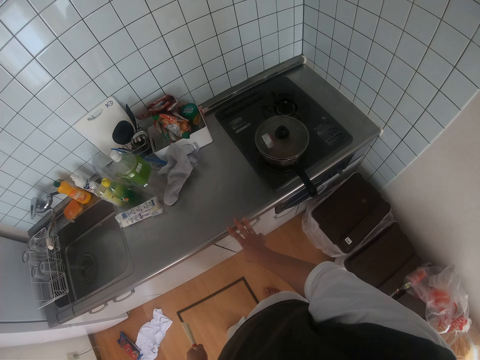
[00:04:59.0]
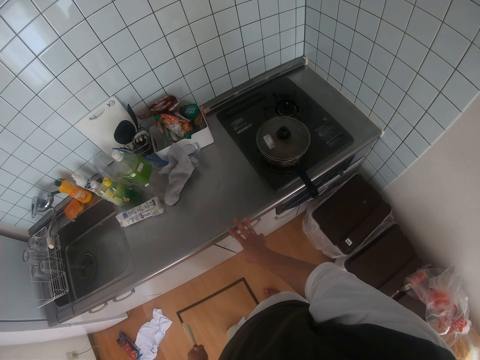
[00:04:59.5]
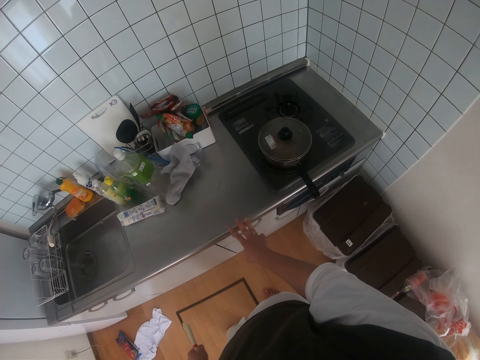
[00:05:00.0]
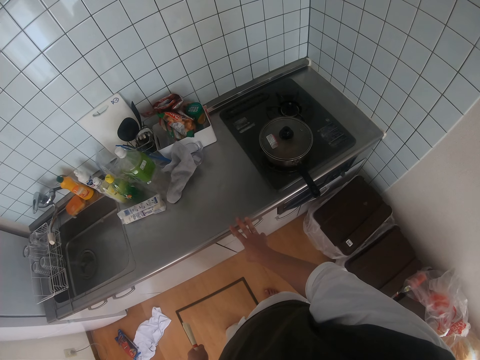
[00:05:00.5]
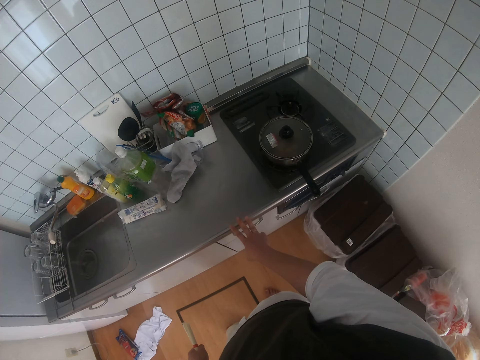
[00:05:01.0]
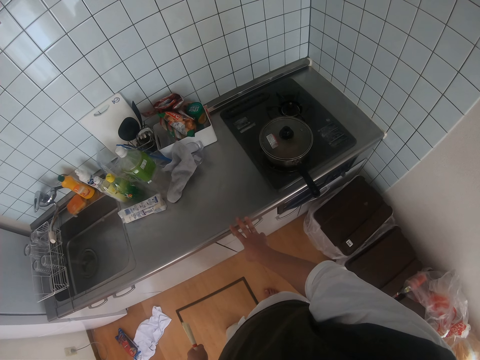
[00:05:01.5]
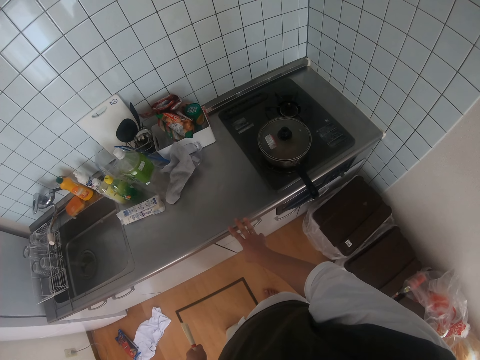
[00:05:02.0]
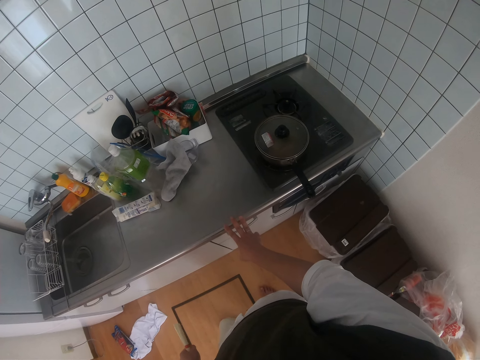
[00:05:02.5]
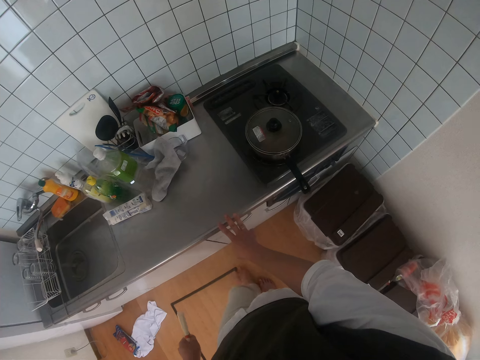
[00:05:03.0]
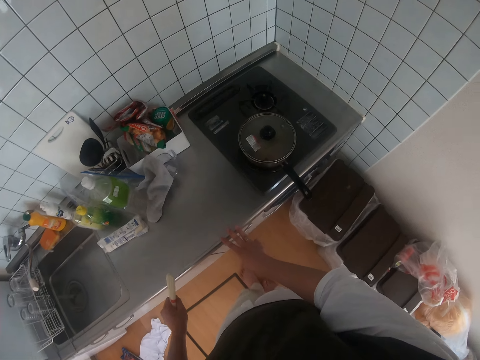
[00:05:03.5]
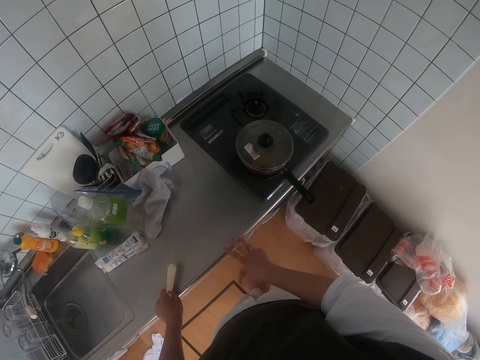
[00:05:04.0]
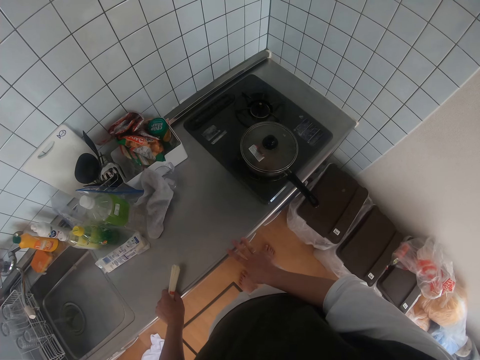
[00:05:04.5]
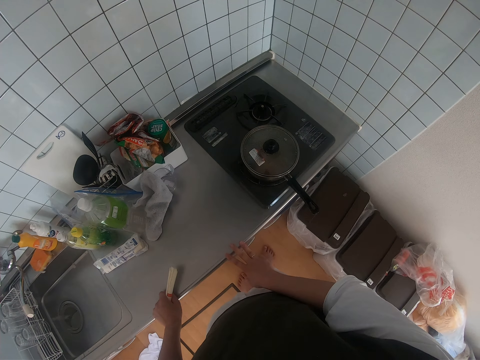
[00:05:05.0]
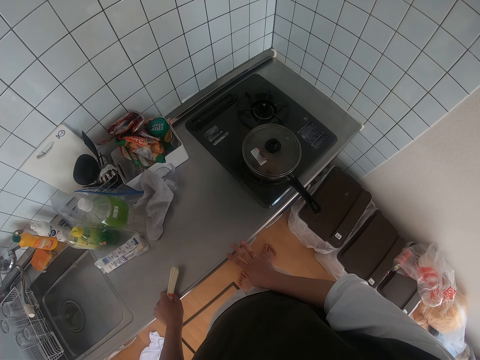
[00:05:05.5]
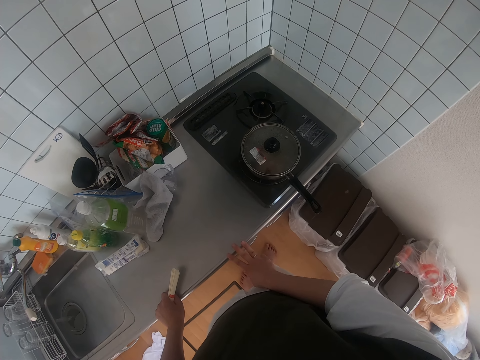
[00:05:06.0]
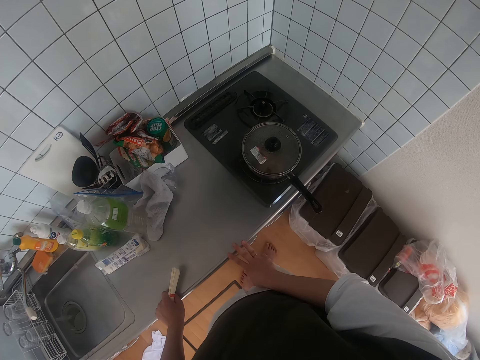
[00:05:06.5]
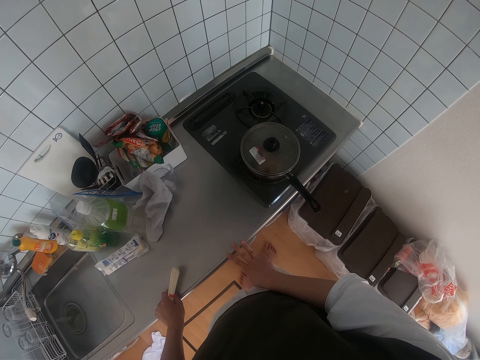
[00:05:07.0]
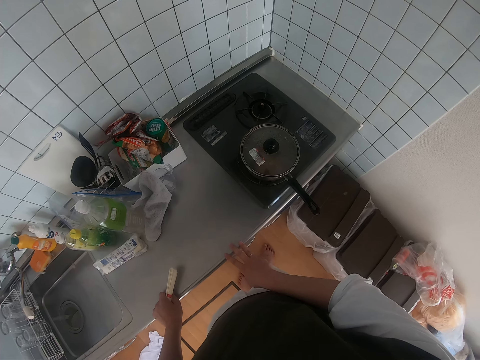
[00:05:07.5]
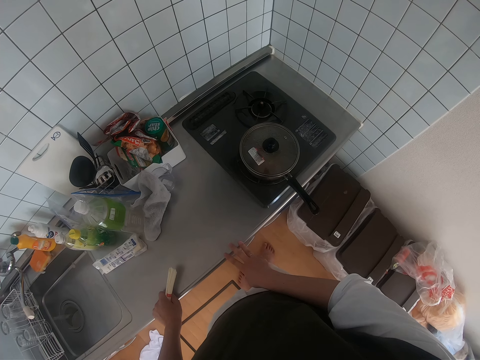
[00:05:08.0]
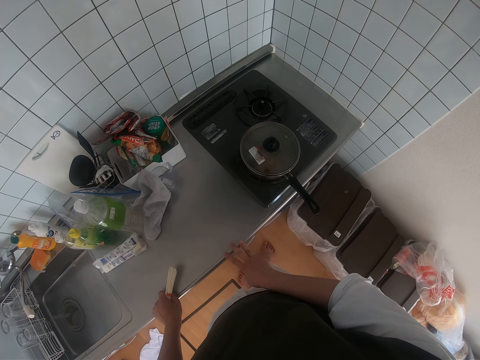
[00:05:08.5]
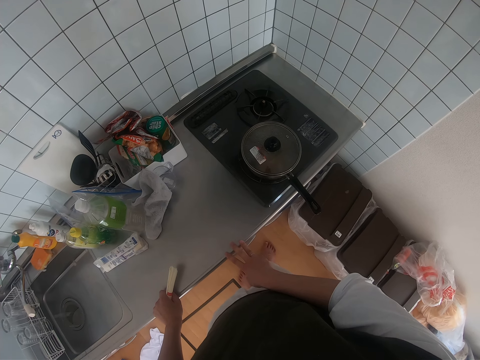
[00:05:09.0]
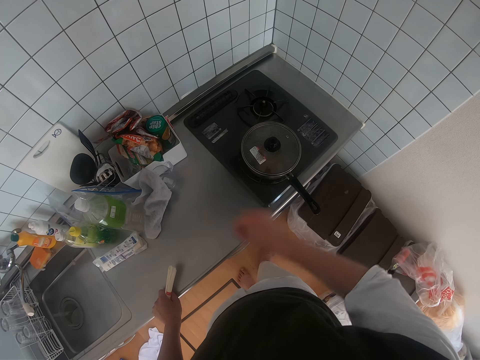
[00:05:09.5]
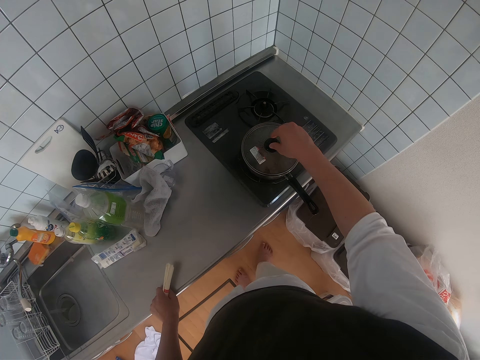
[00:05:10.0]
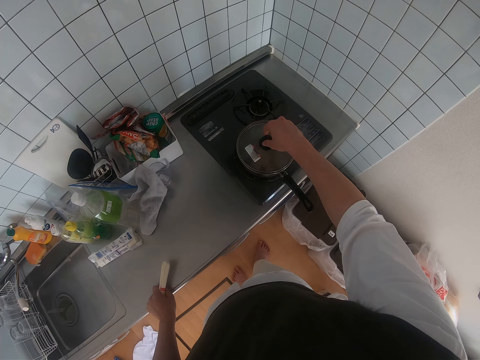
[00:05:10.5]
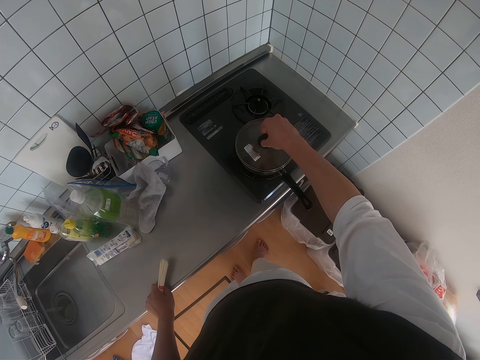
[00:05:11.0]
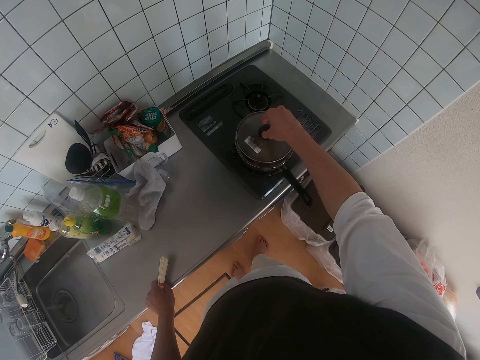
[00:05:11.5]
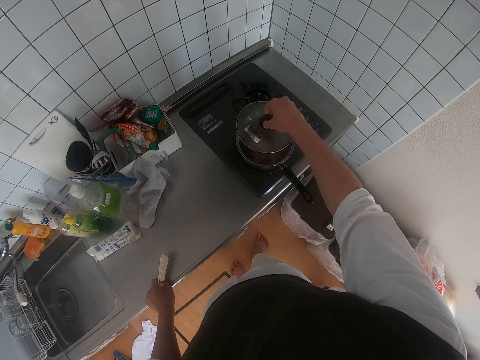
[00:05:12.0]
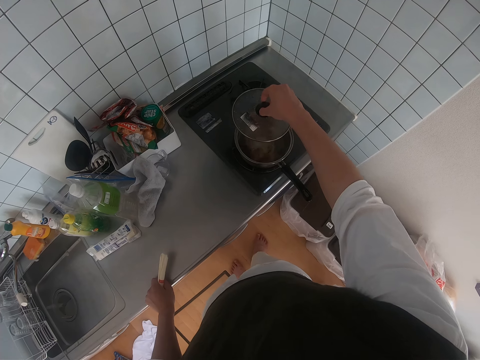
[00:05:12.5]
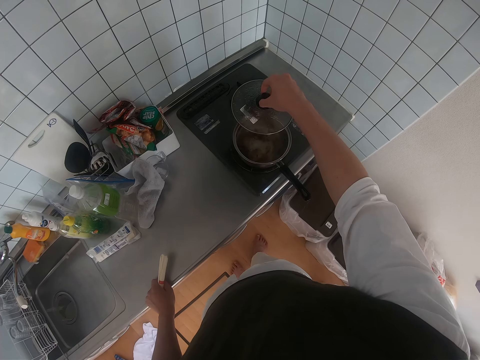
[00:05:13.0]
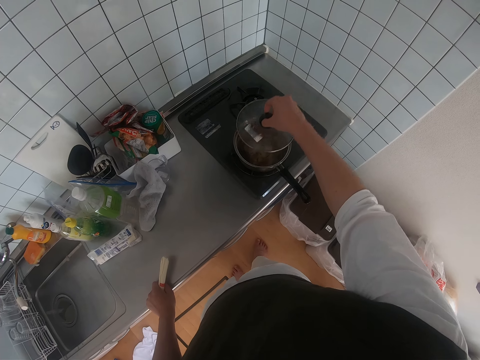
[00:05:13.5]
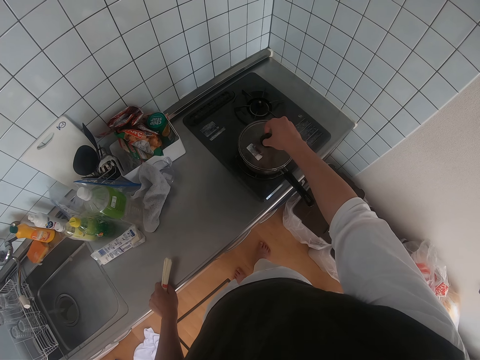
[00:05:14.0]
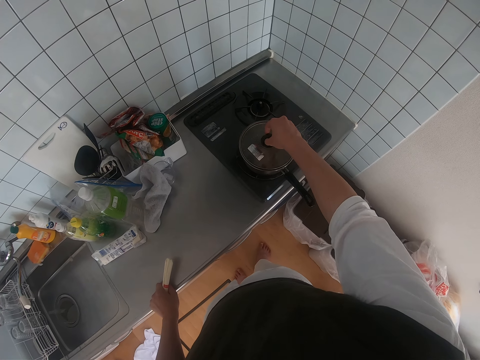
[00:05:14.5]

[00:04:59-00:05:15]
The camera wearer places his left hand on the sink table. He stares at the cooking pot. He opens the pot on a gas stove. He closes the pot on the gas stove.

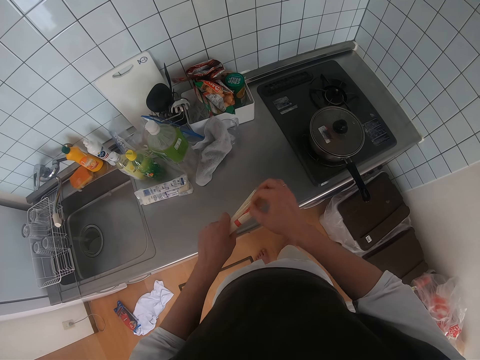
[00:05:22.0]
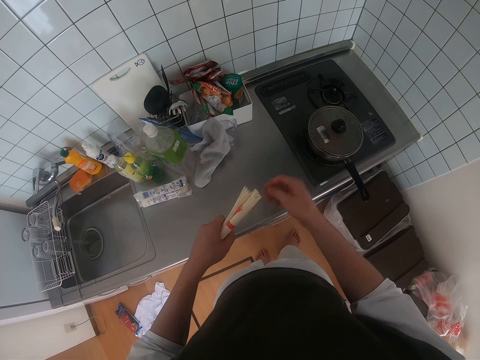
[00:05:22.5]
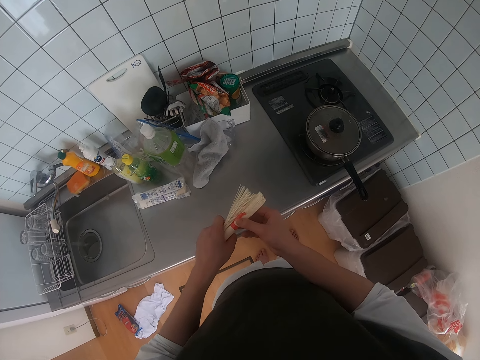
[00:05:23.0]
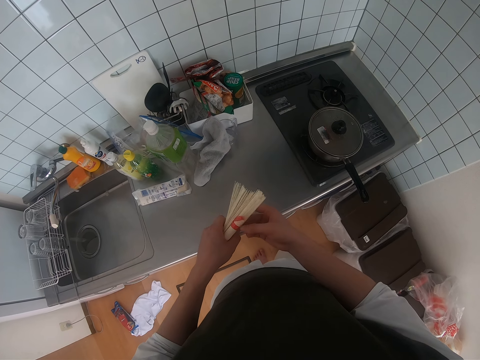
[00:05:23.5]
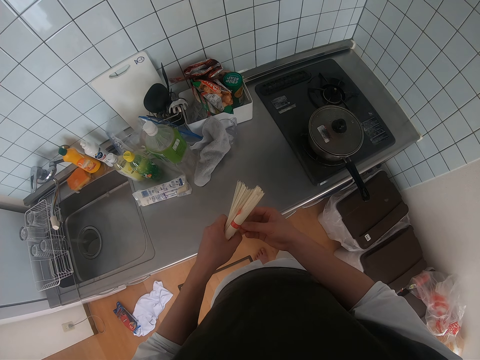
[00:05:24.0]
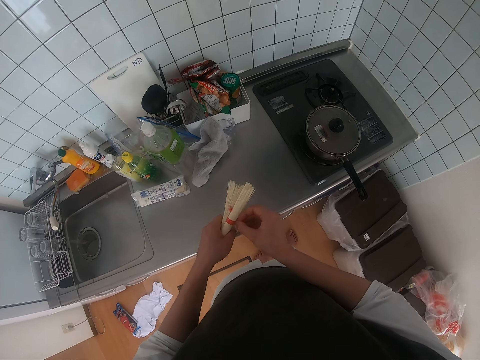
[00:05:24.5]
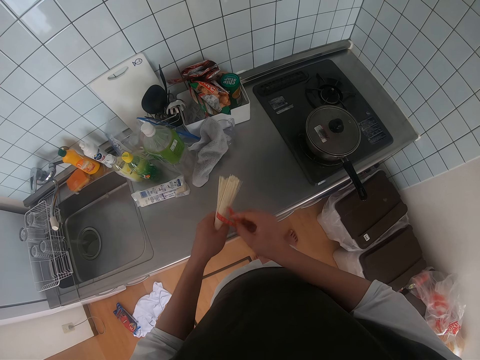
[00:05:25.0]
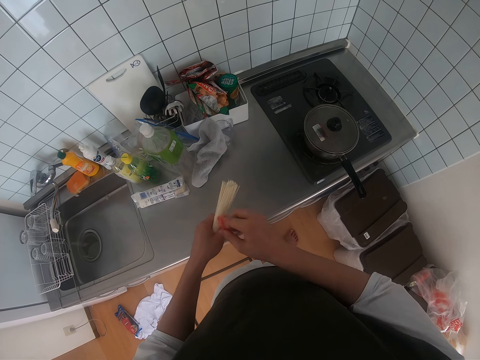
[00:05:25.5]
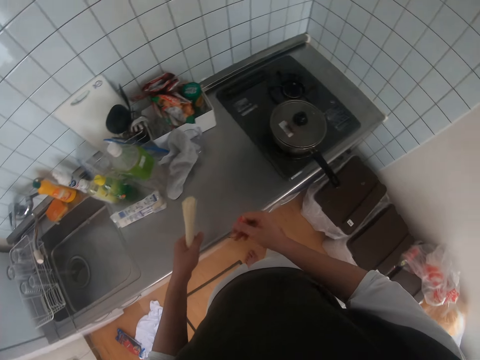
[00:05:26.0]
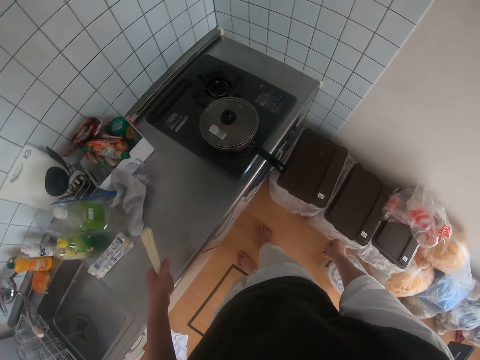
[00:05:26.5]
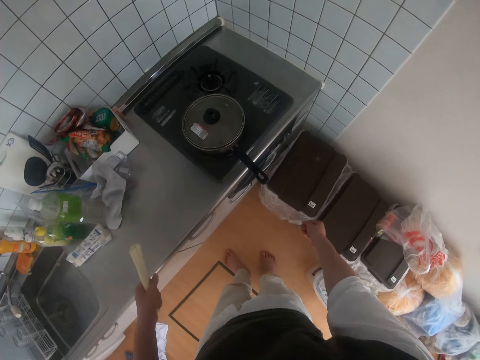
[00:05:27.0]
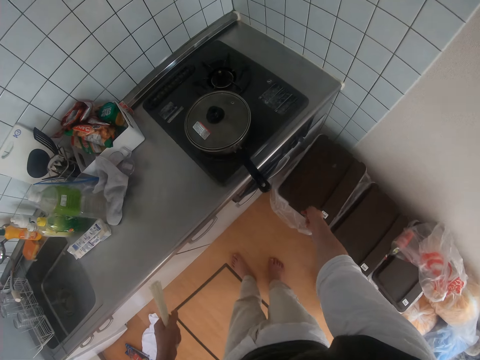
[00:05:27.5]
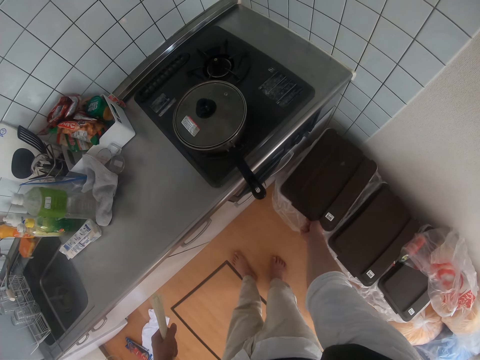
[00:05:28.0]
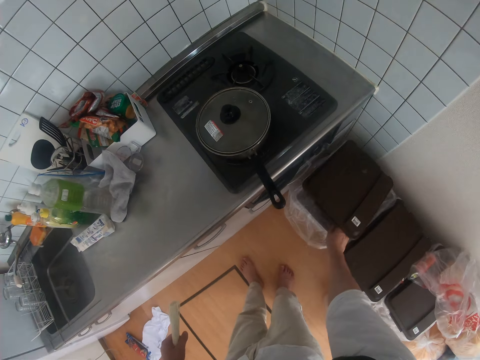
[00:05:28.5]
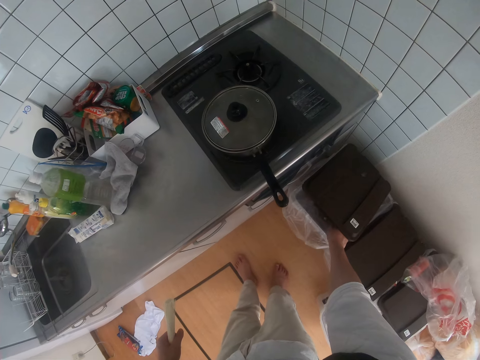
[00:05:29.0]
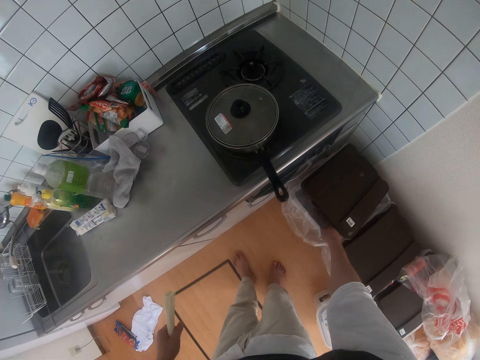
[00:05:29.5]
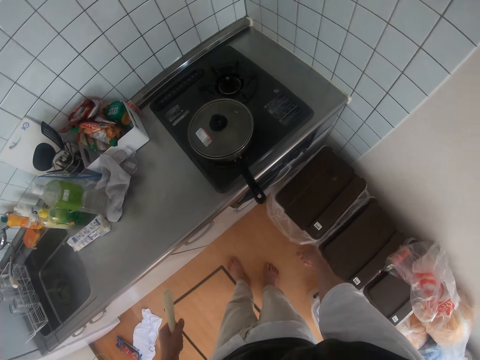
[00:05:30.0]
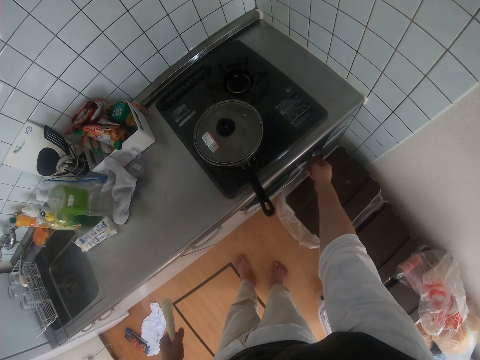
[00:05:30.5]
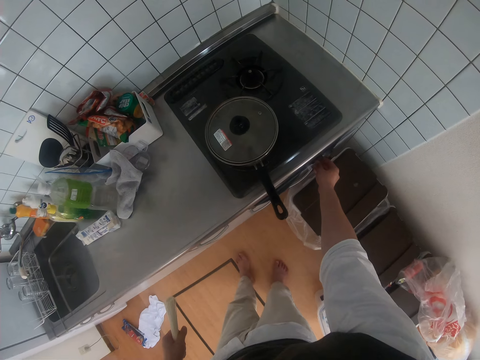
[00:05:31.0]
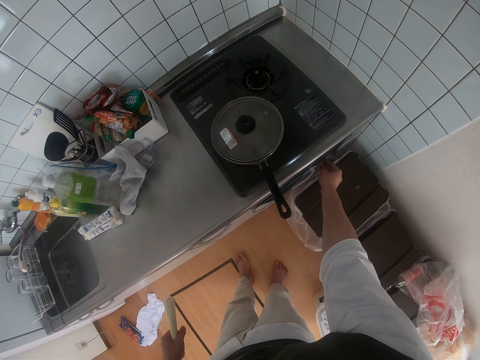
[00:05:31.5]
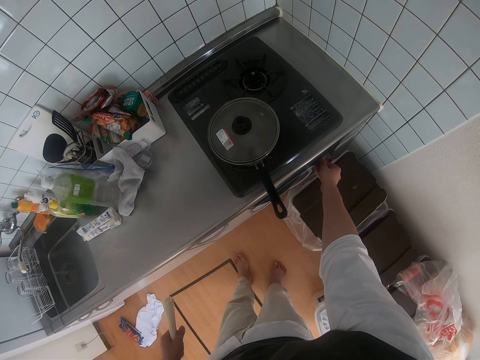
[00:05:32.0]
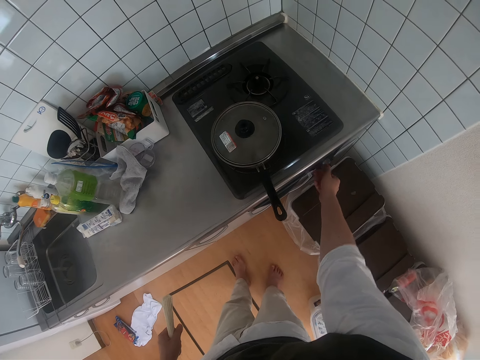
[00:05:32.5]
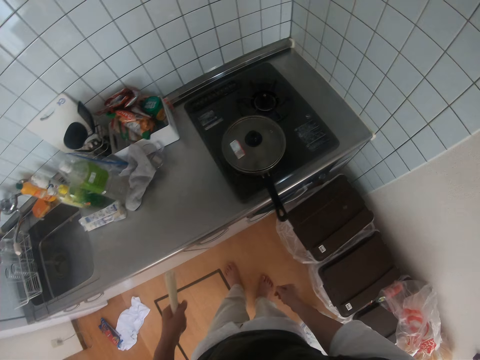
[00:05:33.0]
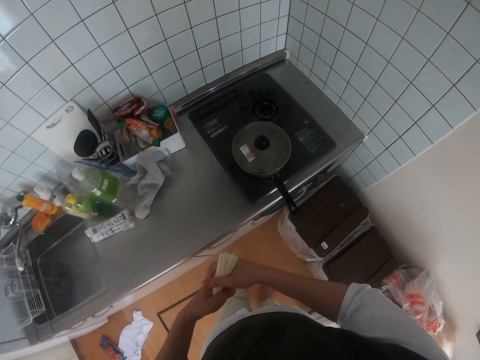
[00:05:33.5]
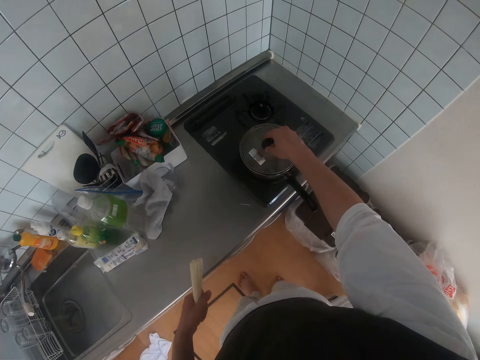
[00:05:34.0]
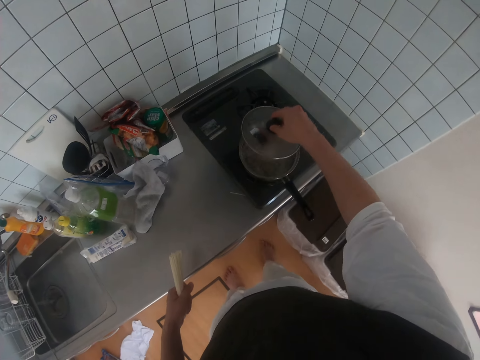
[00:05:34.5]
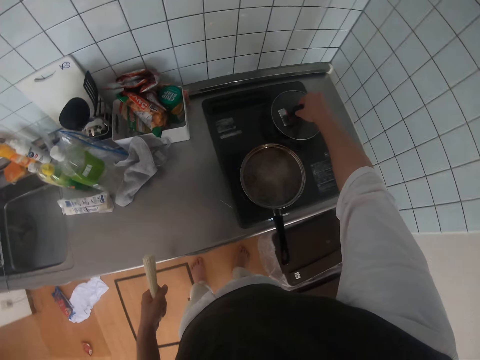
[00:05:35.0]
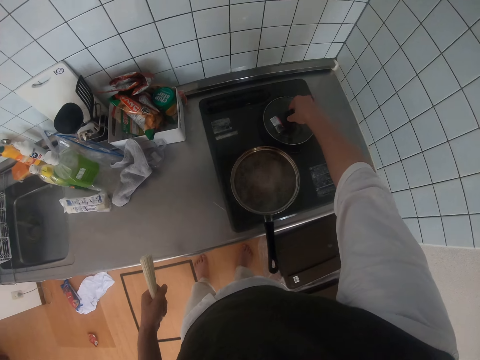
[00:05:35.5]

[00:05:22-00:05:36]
The camera wearer holds the spaghetti. He unwraps the spaghetti with his right hand. He bends towards the litter bin. He opens the litter bin. He drops the spaghetti wrapping in the litter bin. He closes the litter bin. He turns a knob of the gas cooker. He holds the spaghetti with his right hand. He opens the pot on the gas stove. He drops the cover of the pot on the gas stove.
